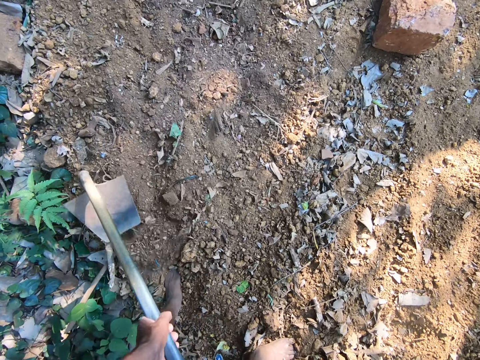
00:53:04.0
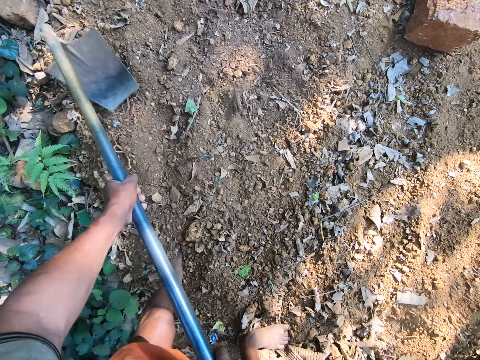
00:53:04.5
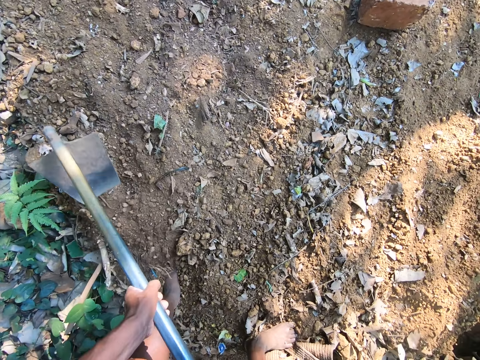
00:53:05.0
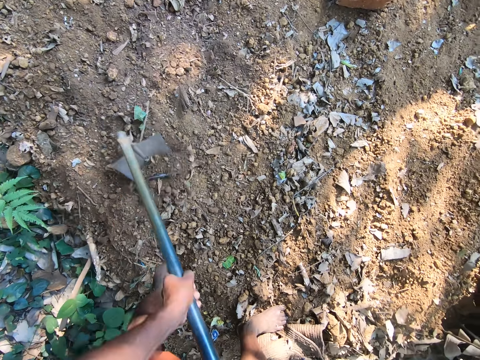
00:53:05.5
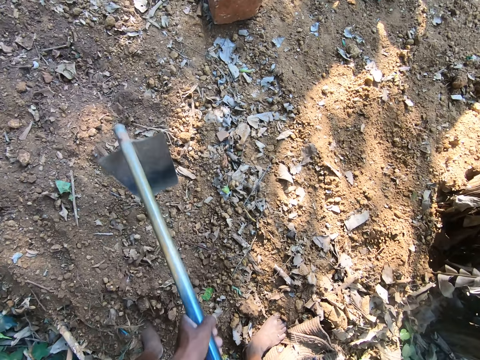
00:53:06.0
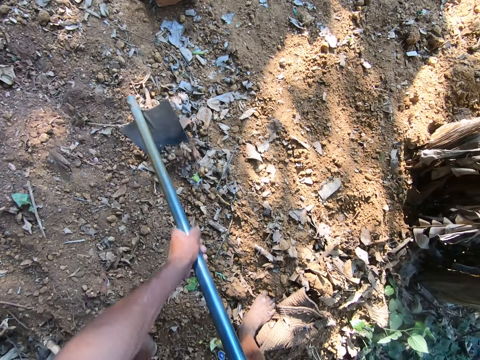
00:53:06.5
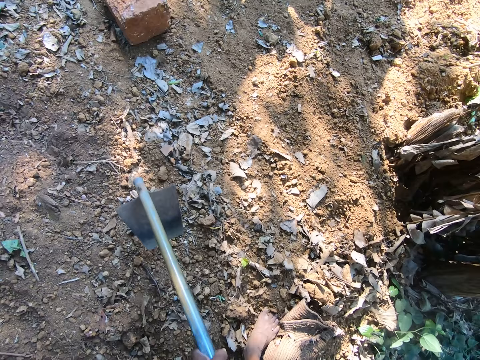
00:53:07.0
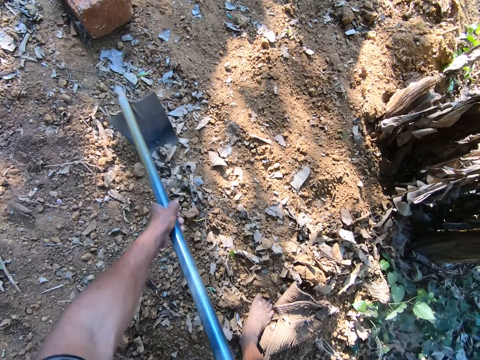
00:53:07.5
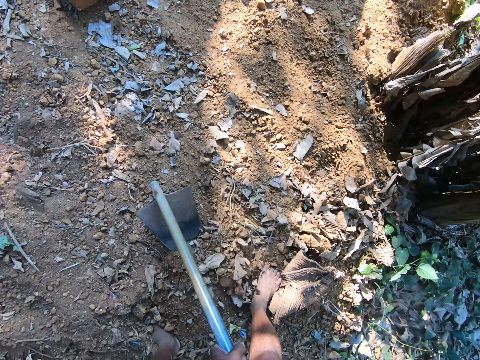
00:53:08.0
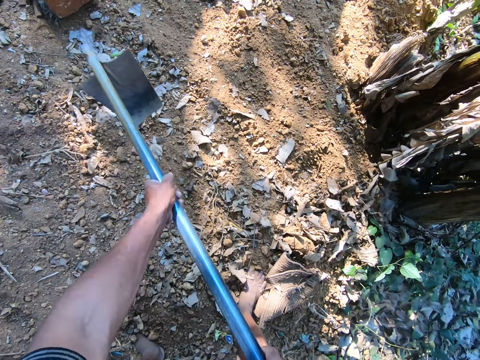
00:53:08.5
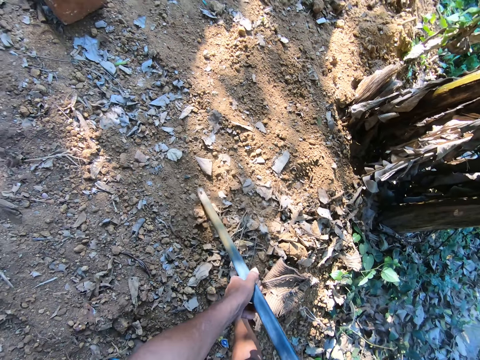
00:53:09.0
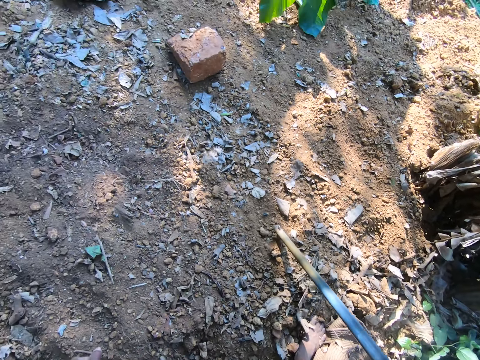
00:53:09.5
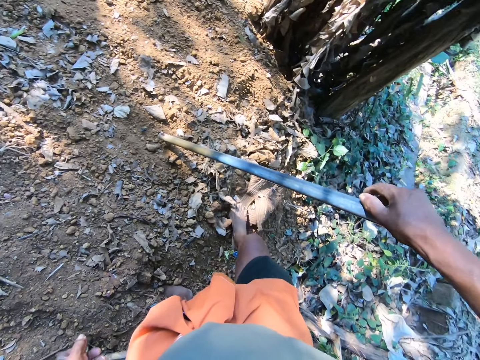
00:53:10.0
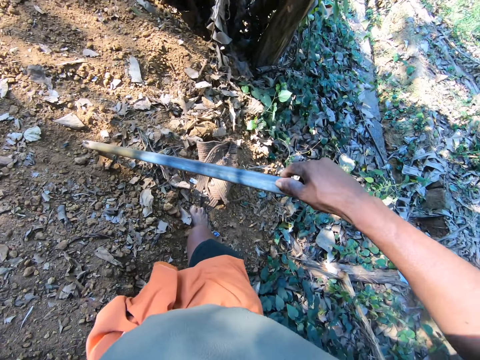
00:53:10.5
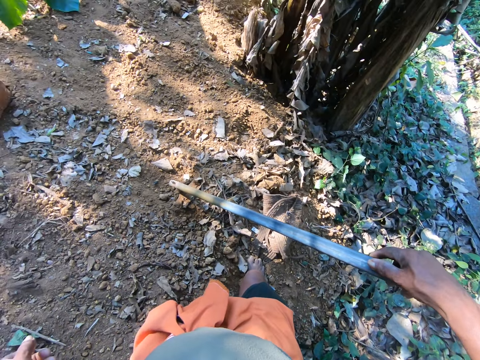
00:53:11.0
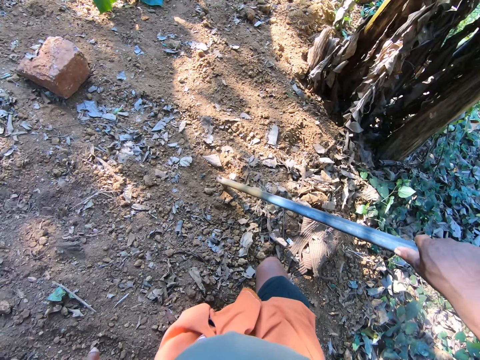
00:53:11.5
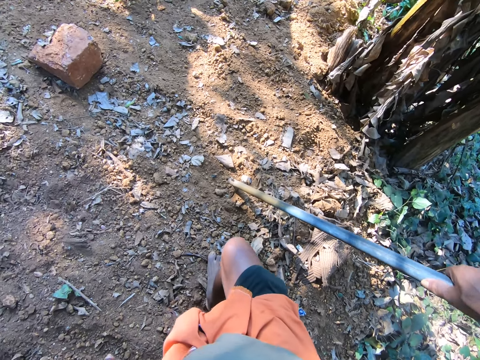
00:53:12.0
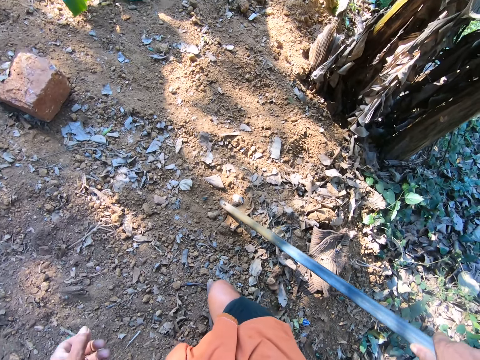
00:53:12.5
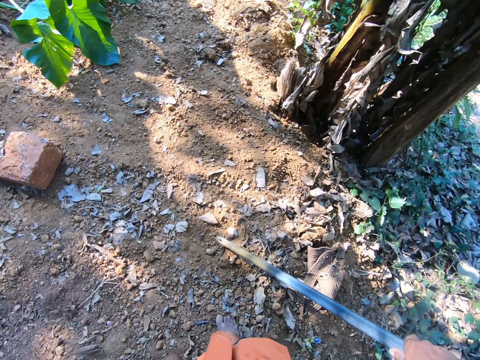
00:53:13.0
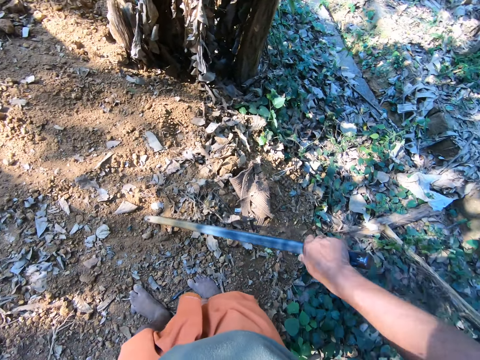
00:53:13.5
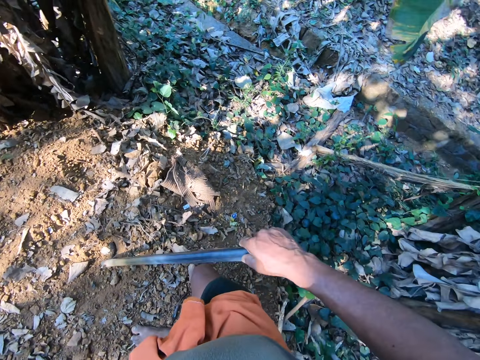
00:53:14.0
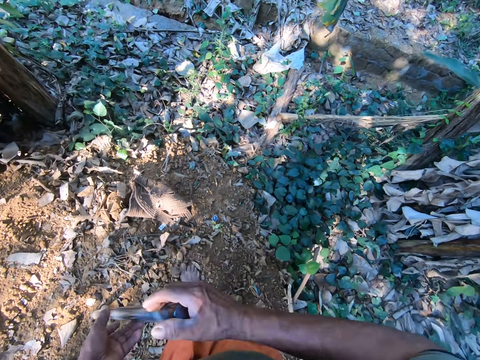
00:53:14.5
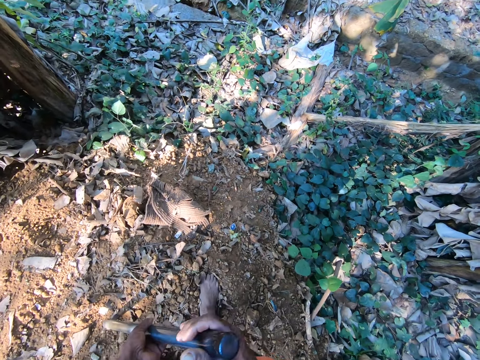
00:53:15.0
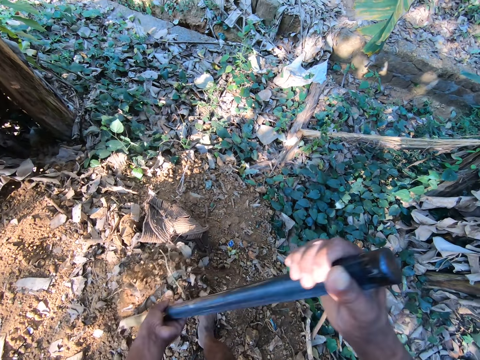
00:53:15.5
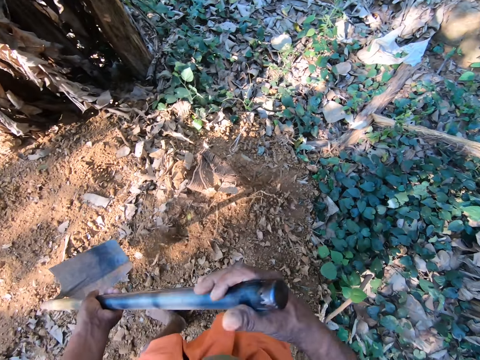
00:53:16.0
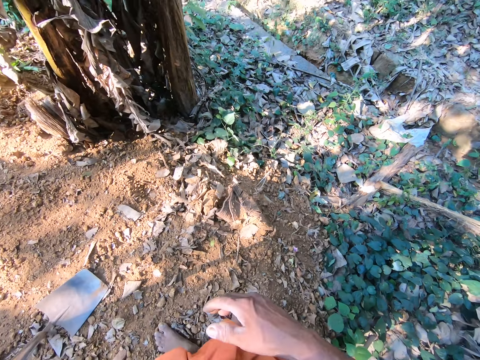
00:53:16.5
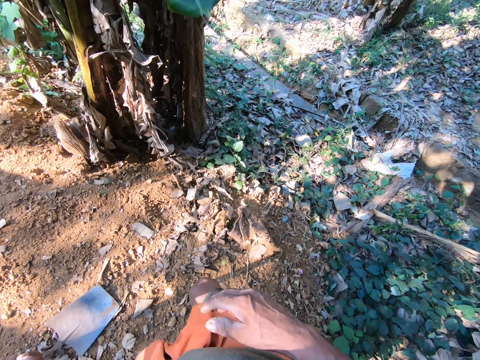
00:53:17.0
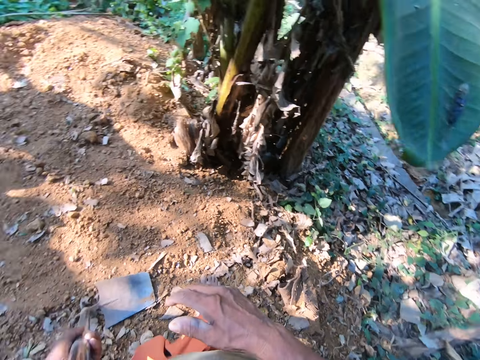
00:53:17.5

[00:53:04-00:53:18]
The camera wearer stands in the farm. He holds the hoe with his hands. He pours sand away with the hoe in his hands.

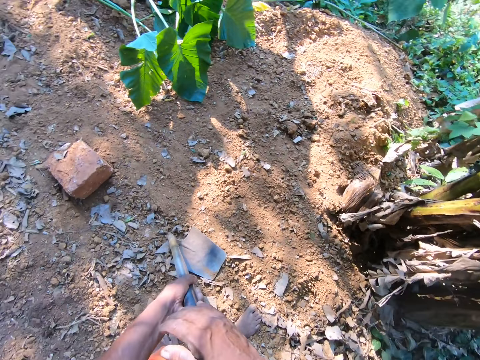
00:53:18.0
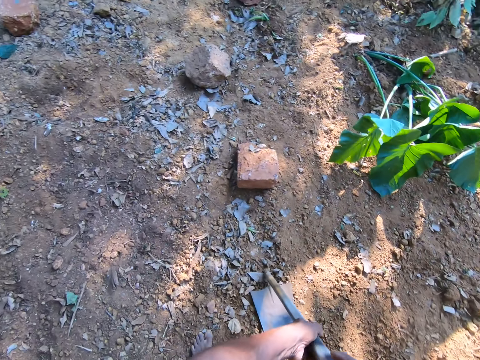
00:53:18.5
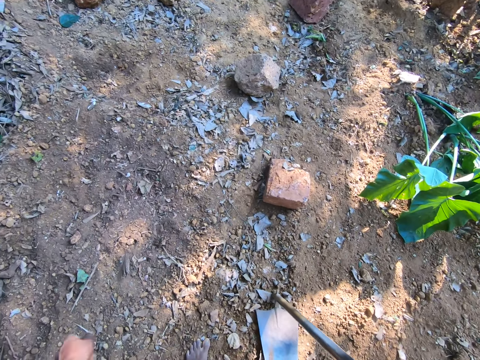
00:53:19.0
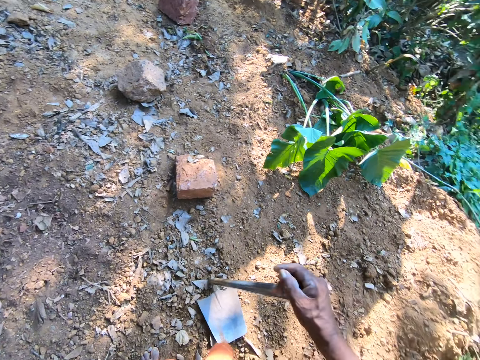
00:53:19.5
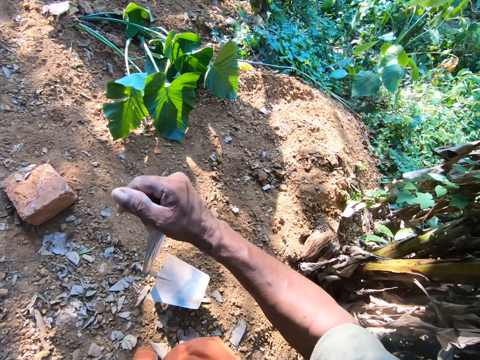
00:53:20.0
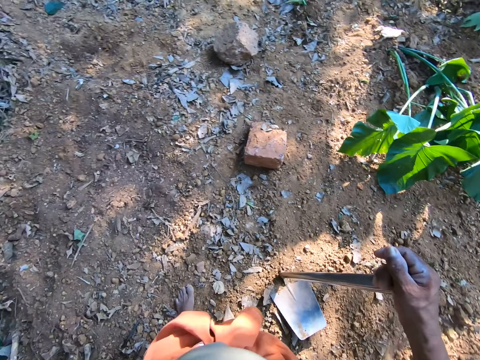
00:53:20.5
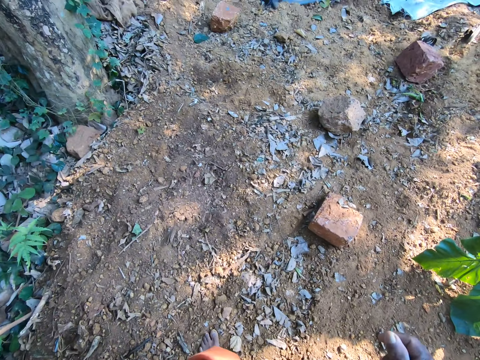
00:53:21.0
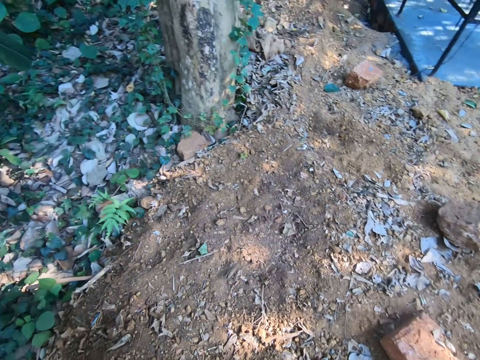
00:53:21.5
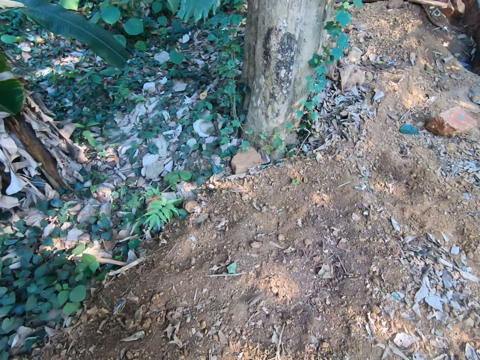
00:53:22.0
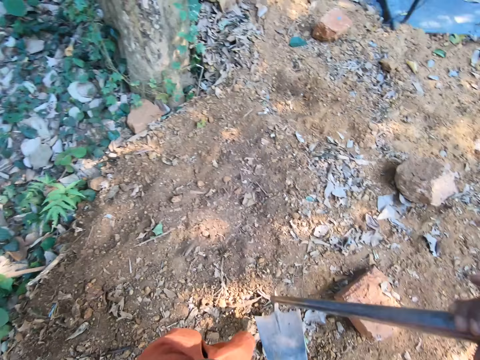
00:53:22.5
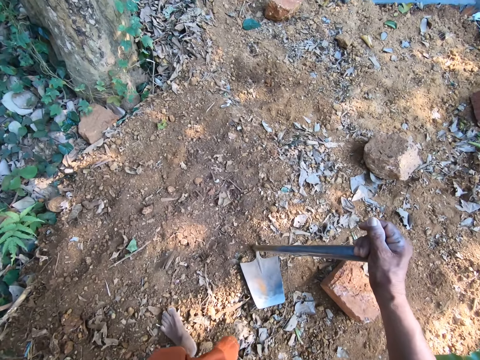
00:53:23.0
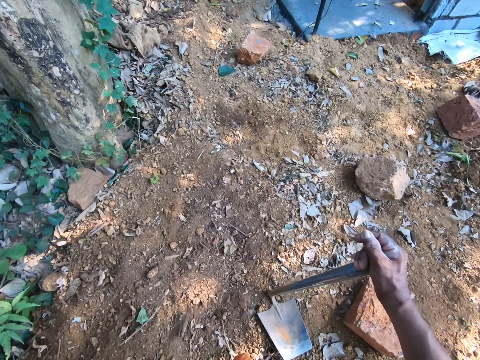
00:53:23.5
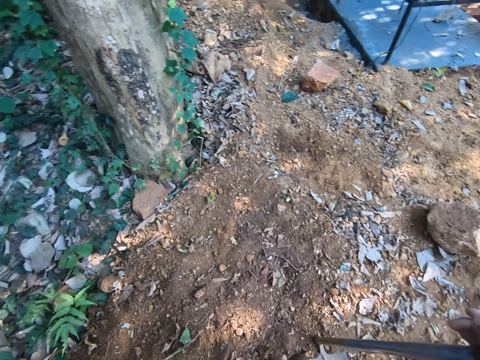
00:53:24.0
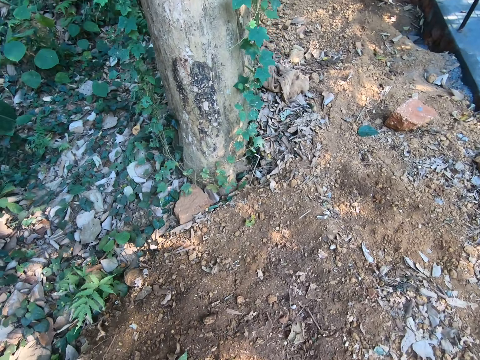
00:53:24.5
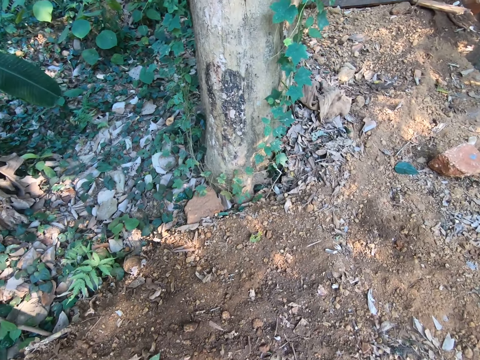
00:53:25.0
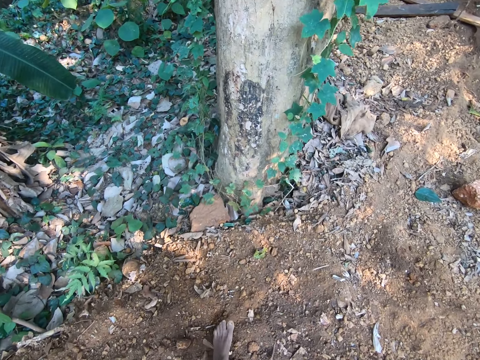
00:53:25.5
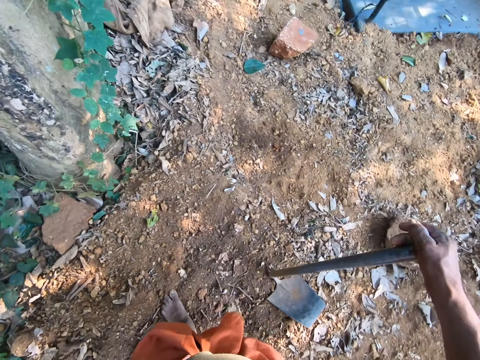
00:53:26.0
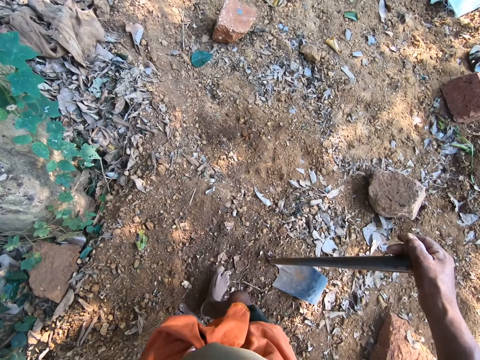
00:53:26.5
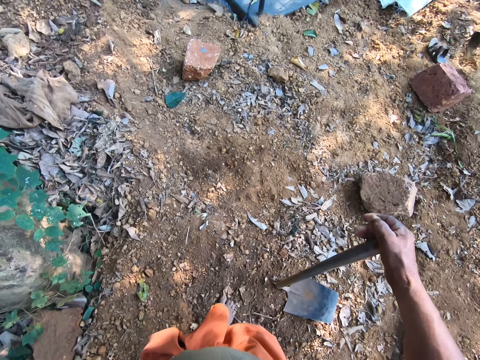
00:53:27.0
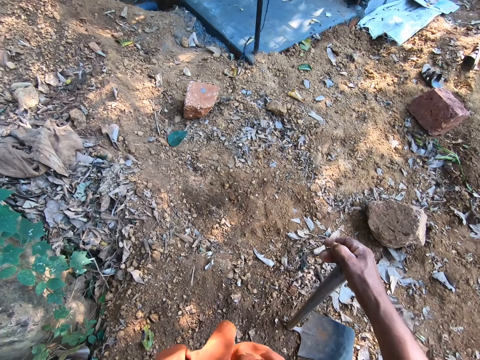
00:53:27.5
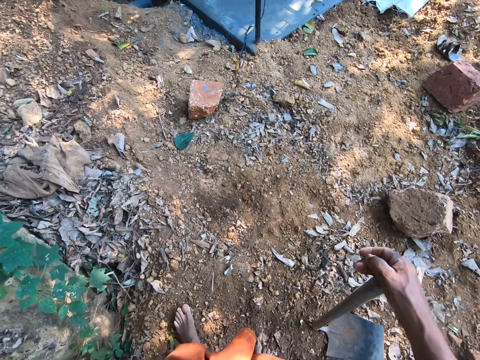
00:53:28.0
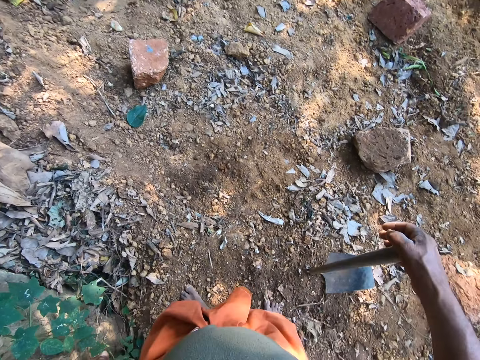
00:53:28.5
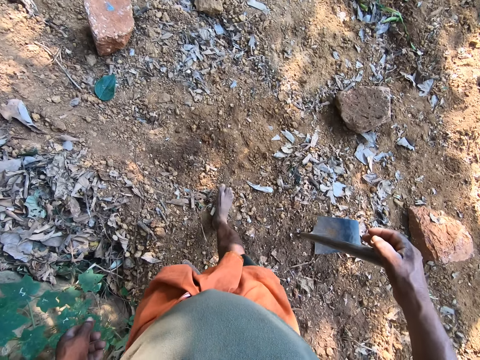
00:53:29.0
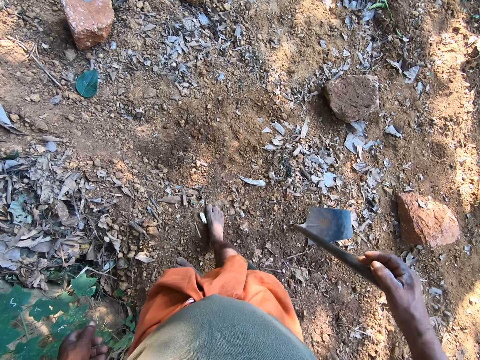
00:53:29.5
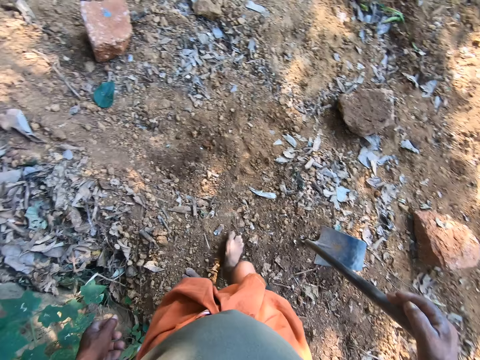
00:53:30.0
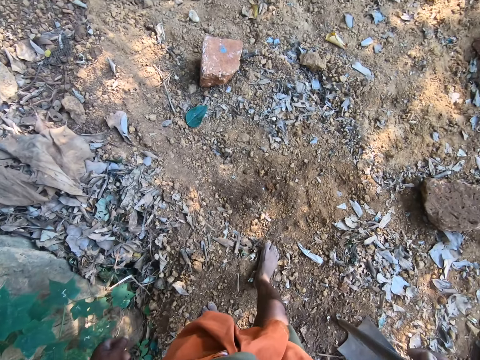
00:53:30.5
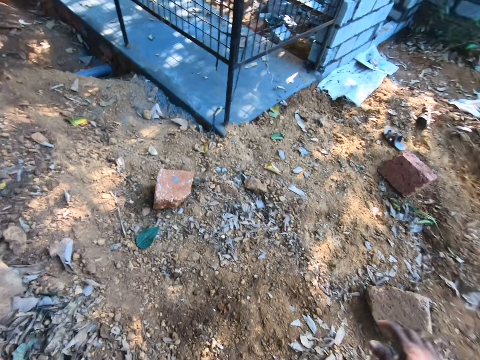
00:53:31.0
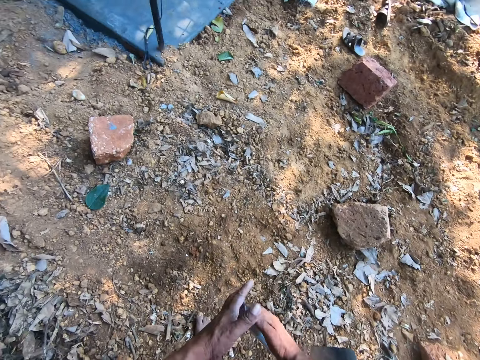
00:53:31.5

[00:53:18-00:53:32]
The camera wearer moves the hoe on the ground with his right hand. He walks. He moves his right foot on the ground.
